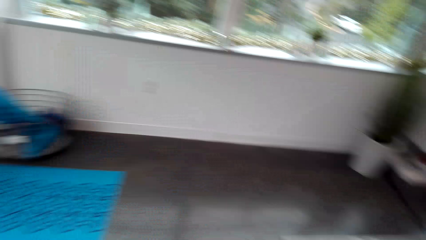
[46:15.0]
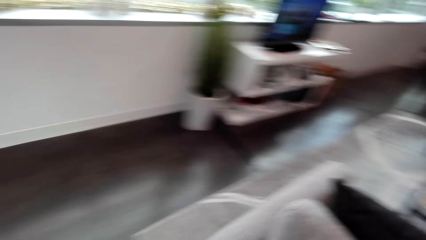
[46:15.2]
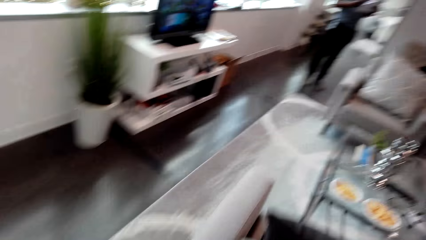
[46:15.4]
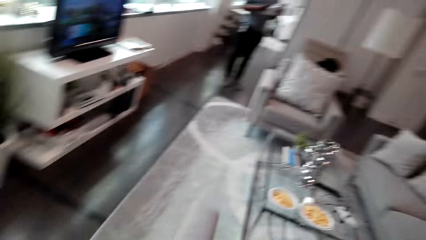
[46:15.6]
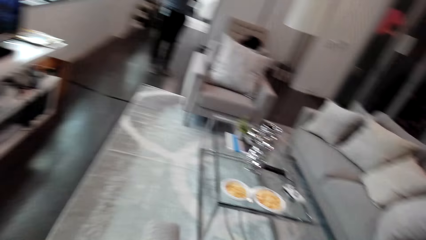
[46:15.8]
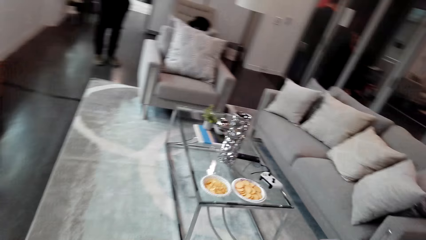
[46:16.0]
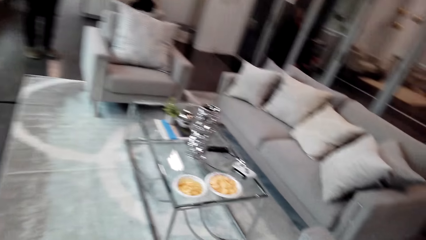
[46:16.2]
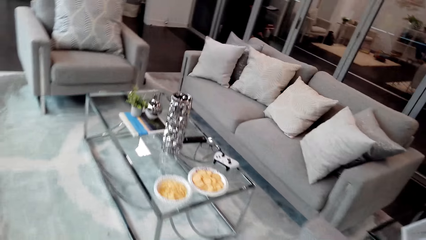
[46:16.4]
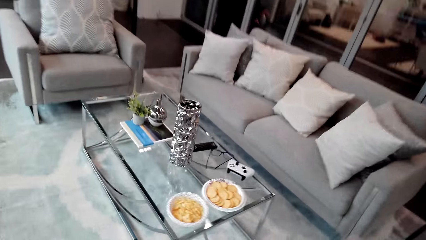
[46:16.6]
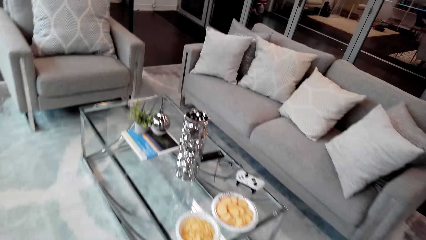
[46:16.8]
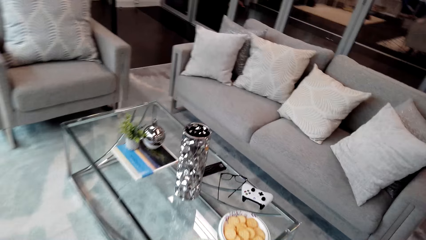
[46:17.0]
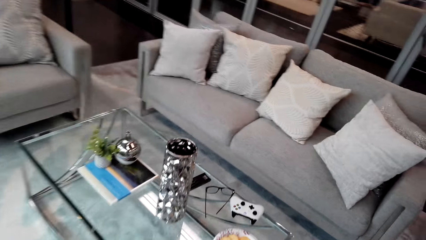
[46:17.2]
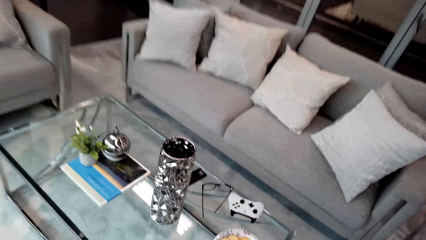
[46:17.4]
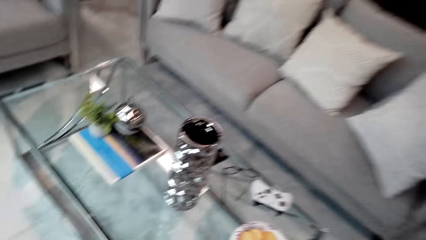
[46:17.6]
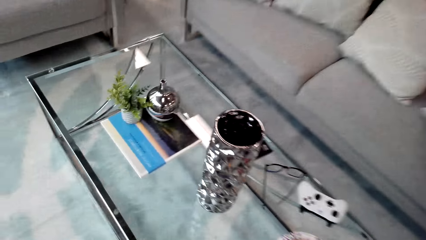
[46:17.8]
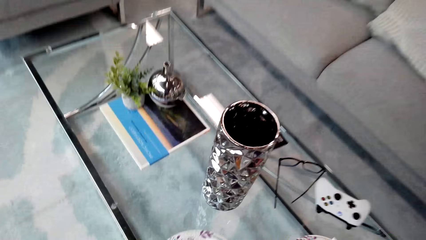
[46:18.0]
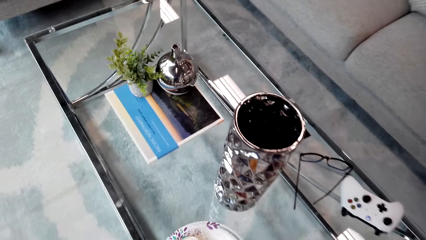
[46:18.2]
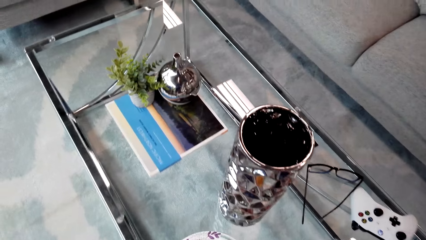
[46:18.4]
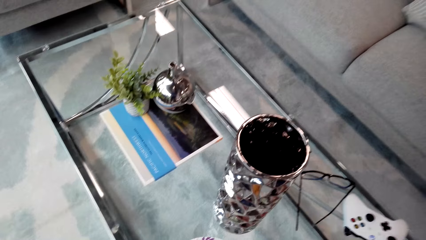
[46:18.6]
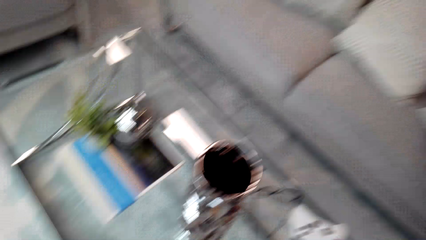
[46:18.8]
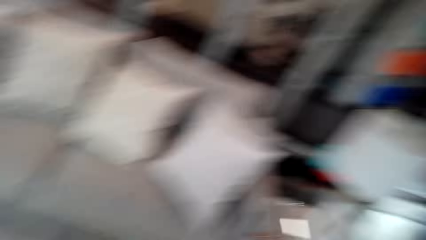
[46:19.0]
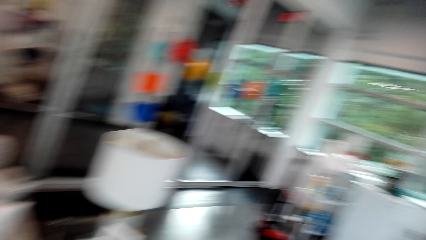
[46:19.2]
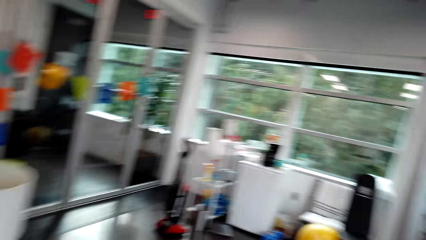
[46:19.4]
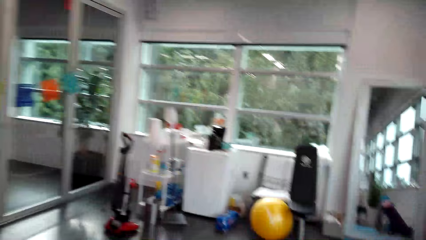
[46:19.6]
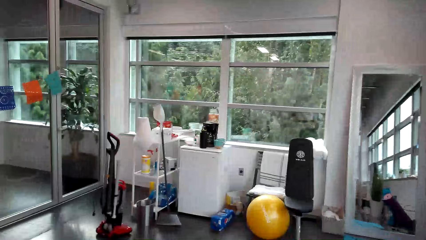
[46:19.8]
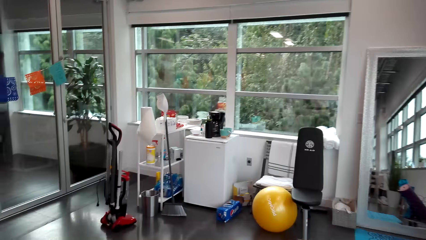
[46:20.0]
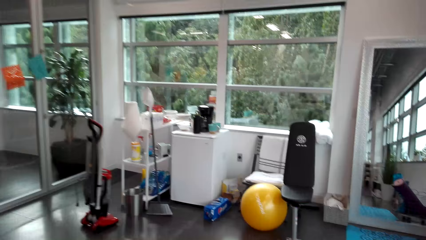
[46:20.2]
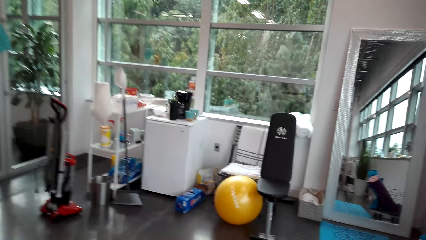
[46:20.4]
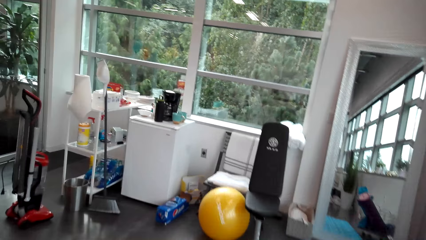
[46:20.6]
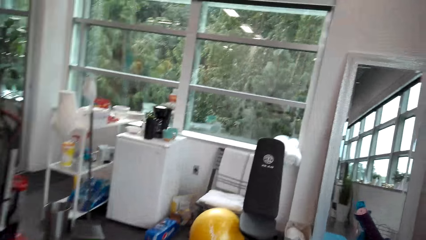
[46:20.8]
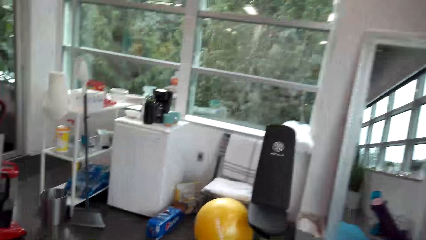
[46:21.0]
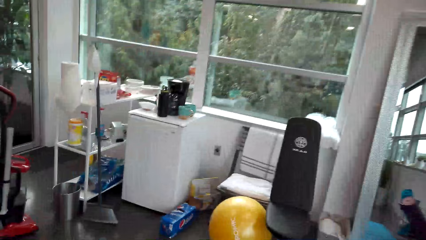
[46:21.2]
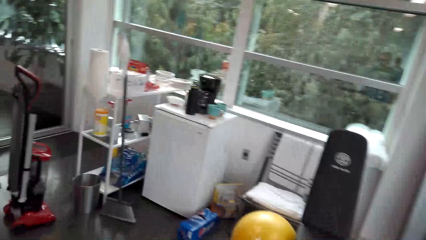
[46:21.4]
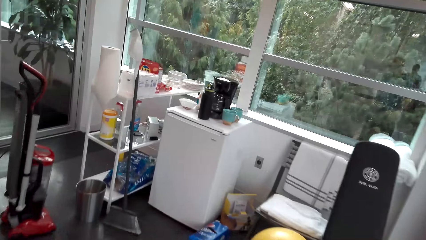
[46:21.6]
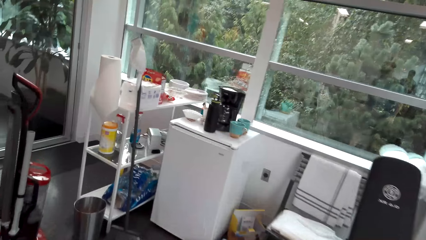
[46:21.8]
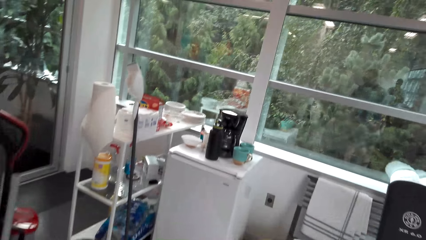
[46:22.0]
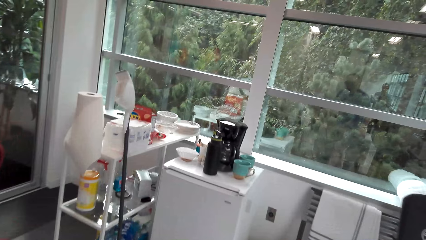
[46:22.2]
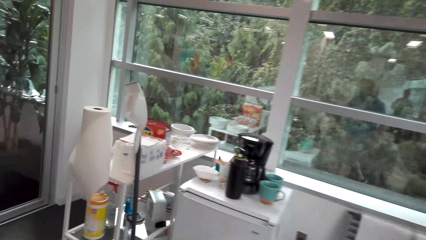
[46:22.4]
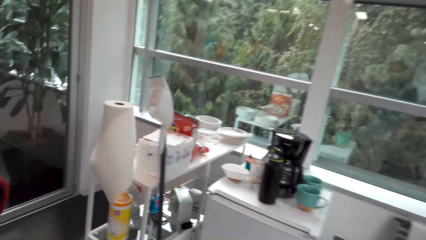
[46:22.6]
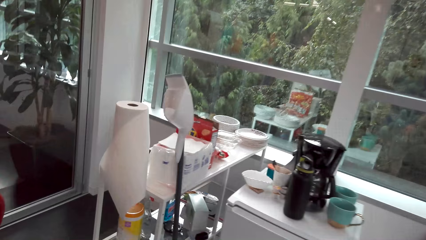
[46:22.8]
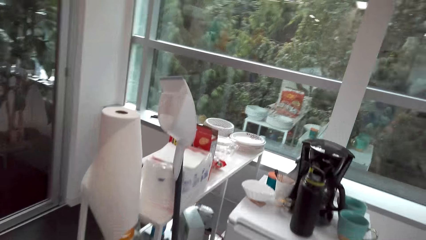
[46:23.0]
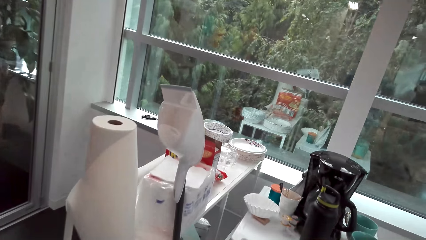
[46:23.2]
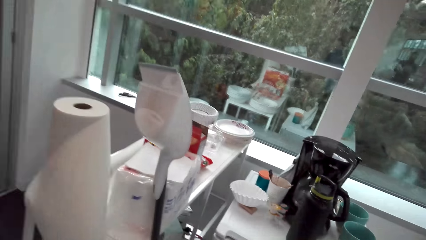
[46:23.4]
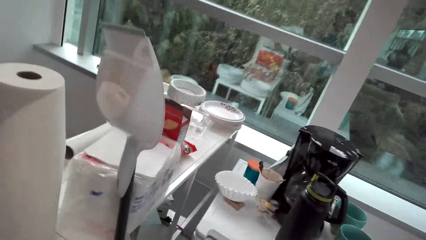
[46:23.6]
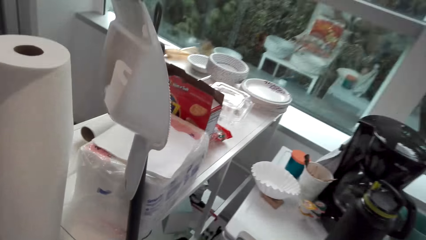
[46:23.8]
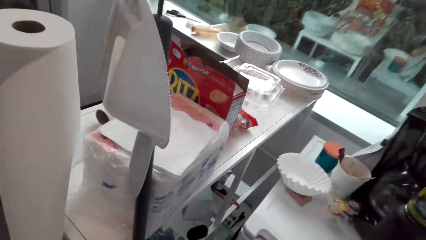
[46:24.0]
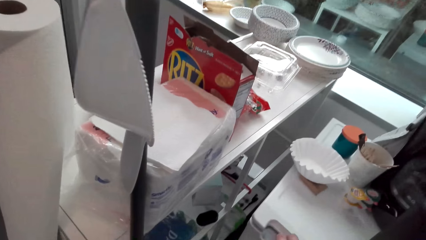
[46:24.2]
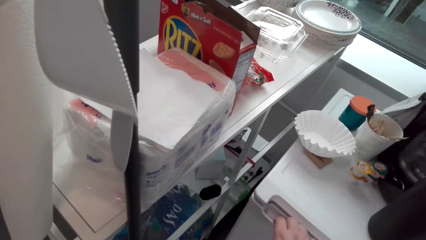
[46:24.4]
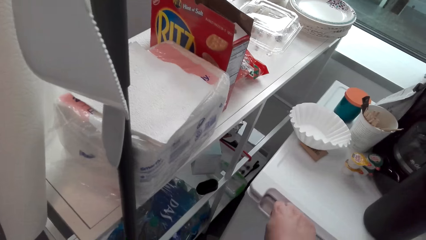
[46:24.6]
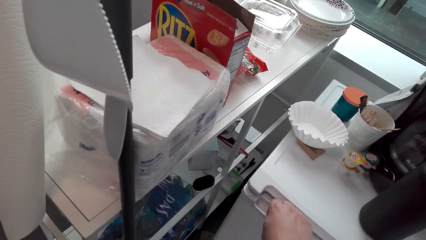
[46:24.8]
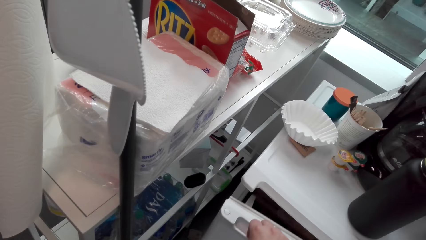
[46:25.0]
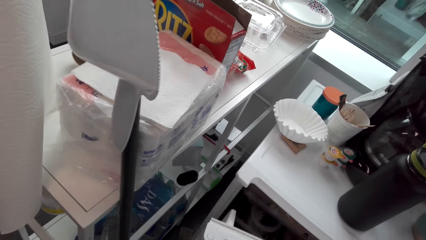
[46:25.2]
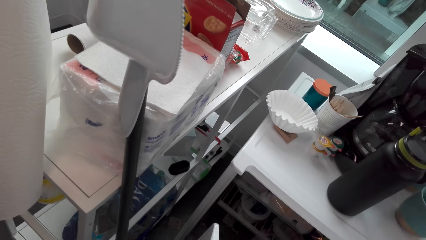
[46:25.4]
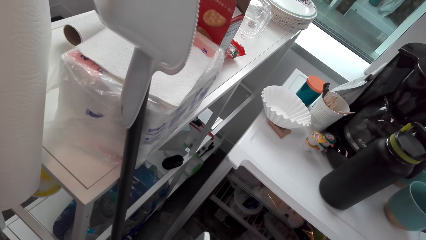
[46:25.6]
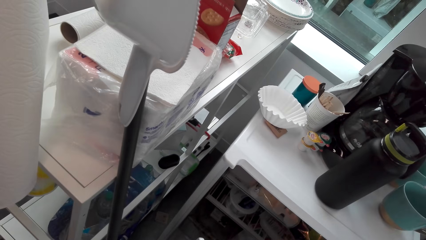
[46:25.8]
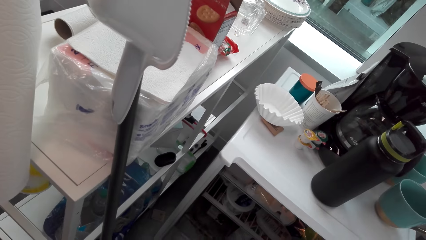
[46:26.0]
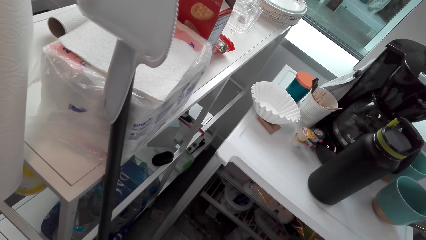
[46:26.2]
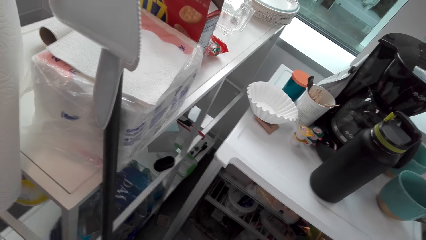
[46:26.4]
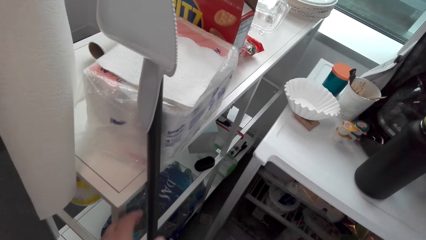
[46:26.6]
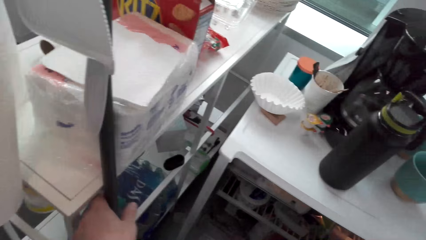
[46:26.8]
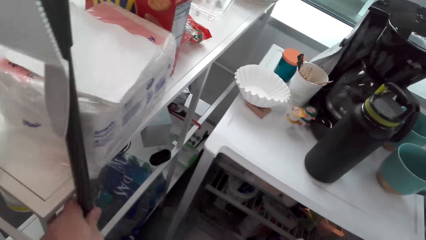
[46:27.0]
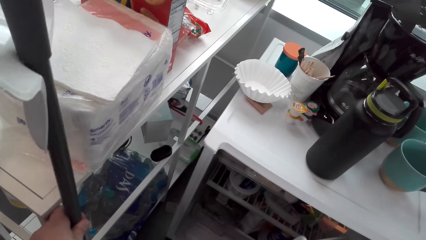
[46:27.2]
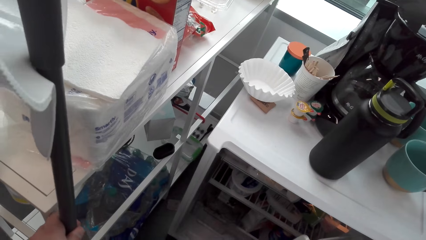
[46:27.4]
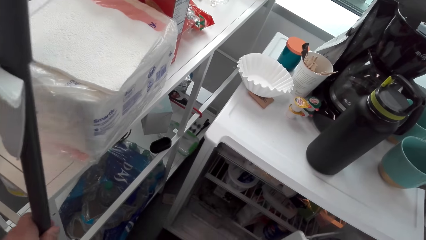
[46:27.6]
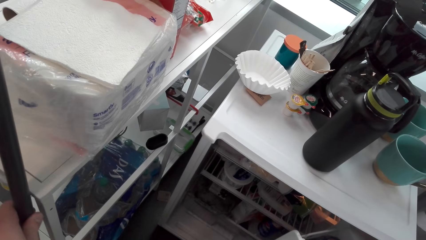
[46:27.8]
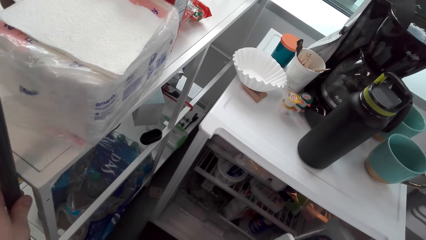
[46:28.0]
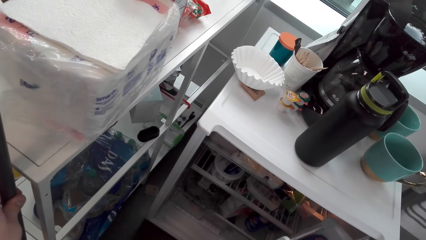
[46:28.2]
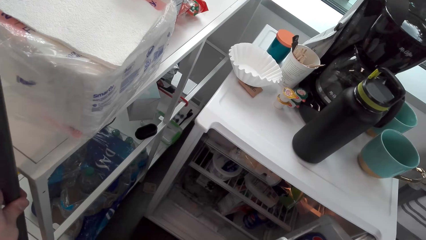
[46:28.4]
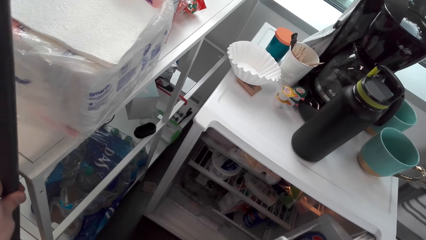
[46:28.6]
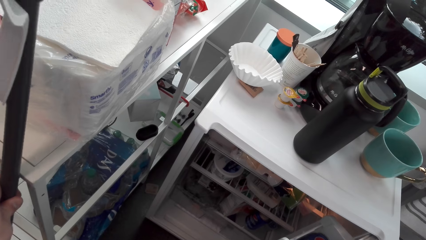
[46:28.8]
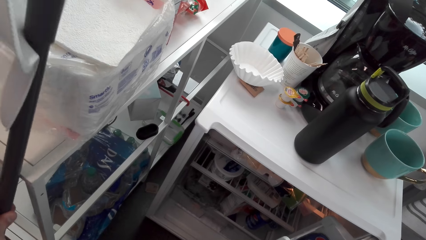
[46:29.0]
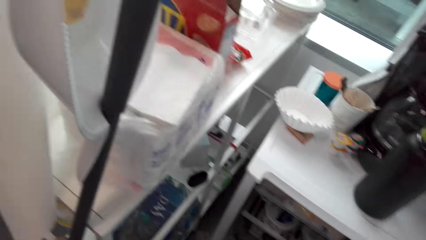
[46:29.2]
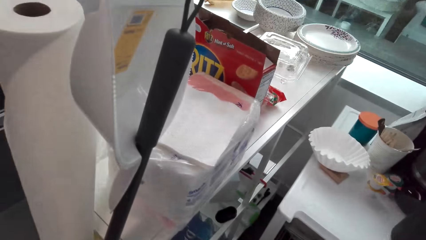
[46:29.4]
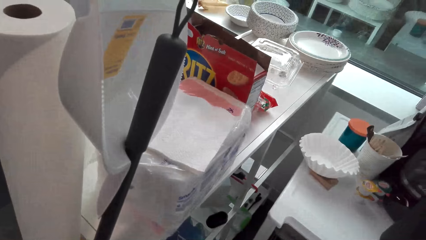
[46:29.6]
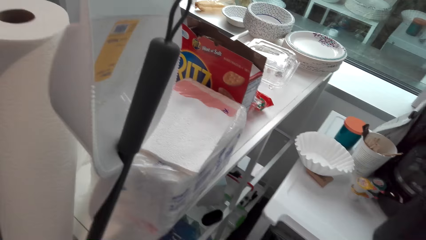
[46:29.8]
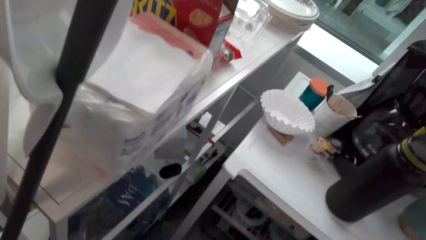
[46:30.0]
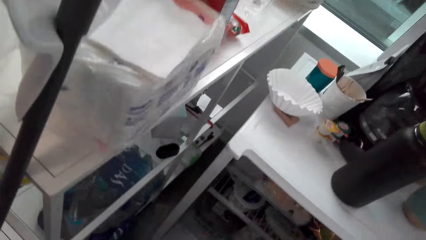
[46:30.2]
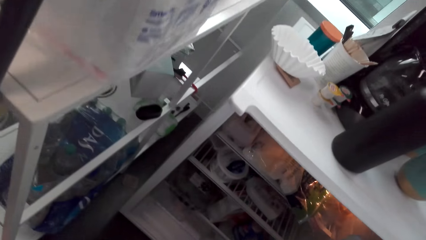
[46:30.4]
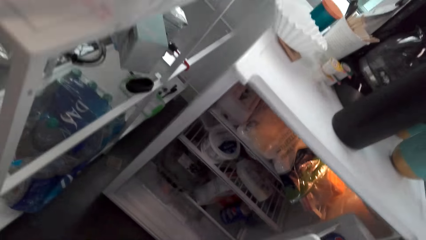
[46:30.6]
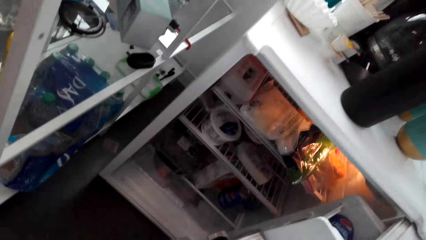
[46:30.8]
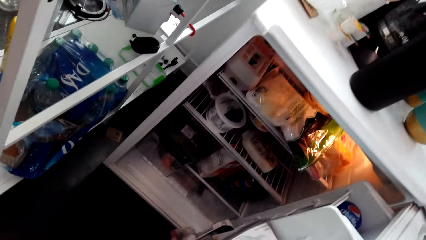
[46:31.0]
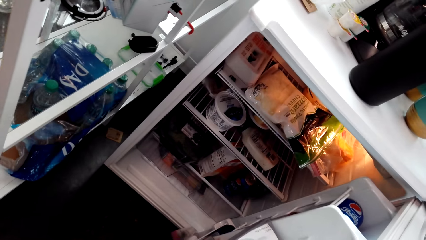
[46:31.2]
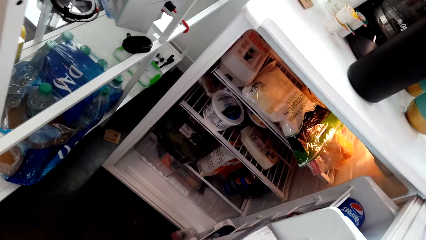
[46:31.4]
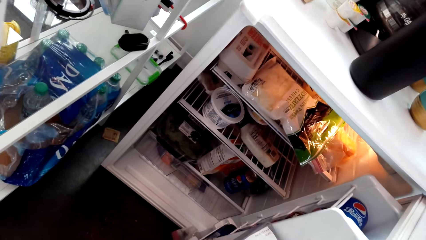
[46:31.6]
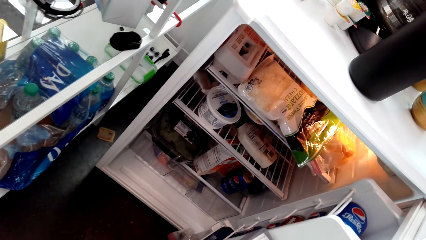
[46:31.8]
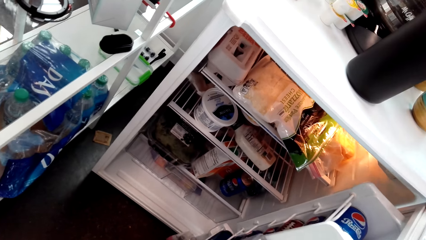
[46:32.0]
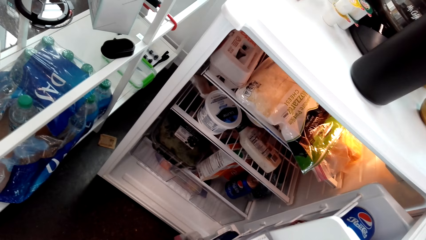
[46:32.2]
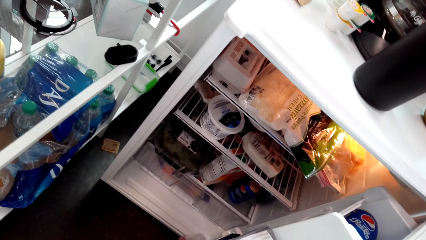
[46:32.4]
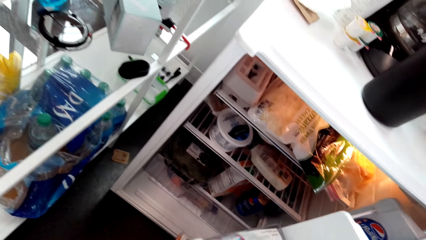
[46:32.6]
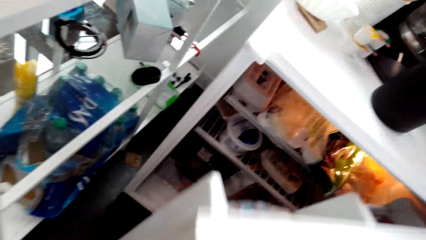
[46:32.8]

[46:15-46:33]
The camera wearer puts the plate on the table. They walk in the house. They open the fridge. They open the cabinet. They move a broom. They look inside the fridge.
